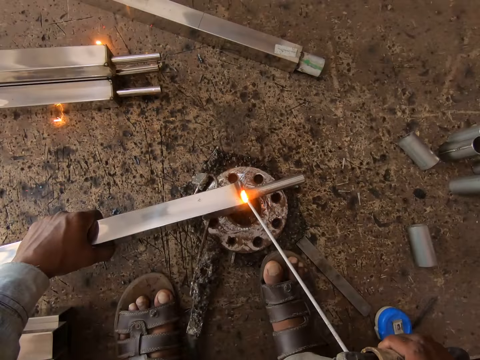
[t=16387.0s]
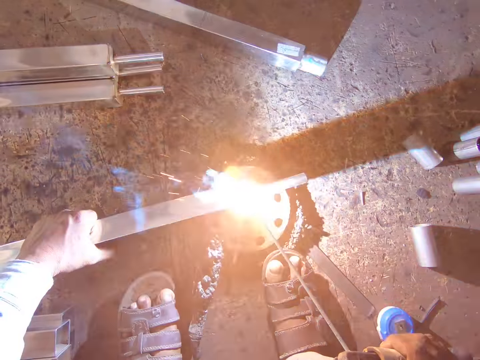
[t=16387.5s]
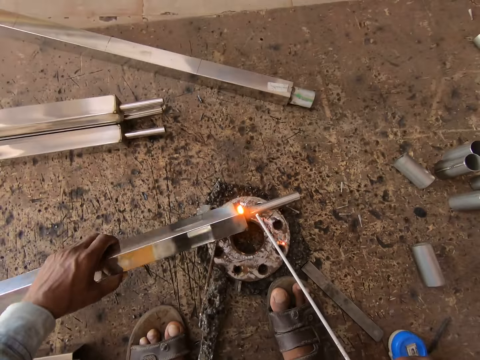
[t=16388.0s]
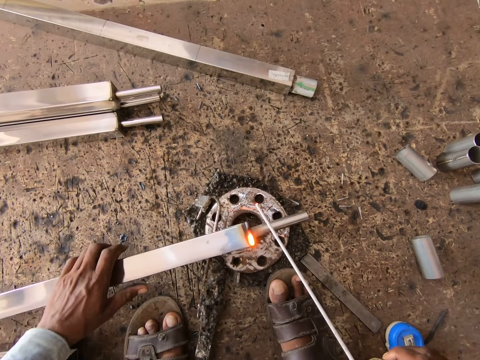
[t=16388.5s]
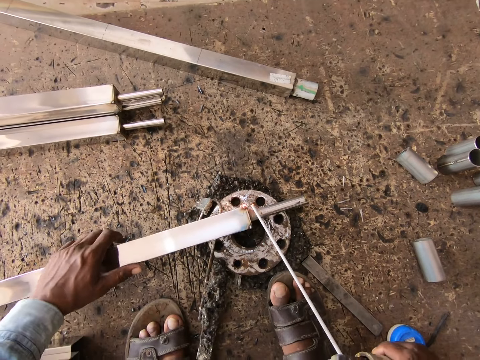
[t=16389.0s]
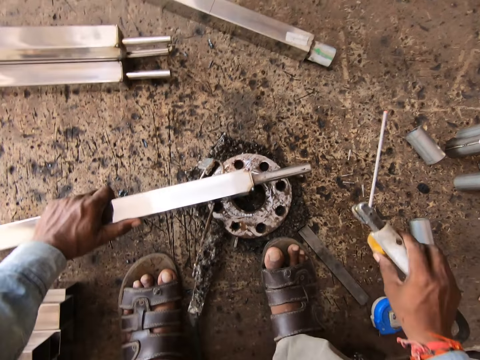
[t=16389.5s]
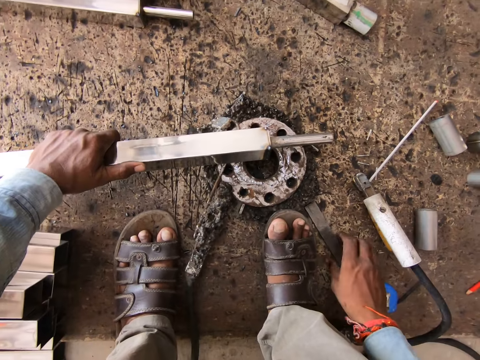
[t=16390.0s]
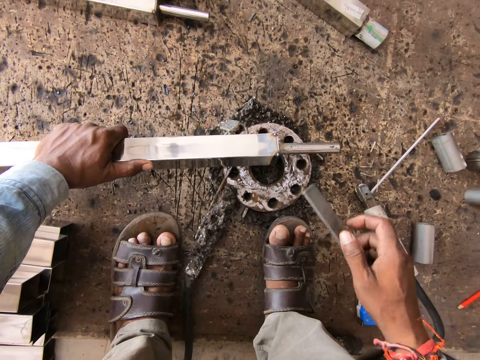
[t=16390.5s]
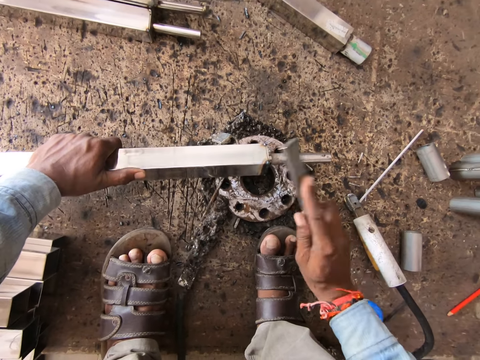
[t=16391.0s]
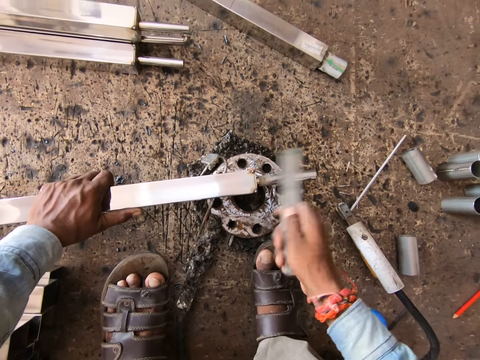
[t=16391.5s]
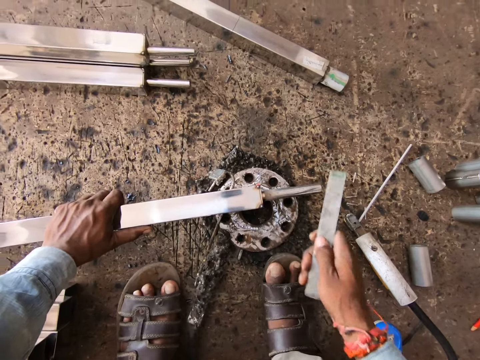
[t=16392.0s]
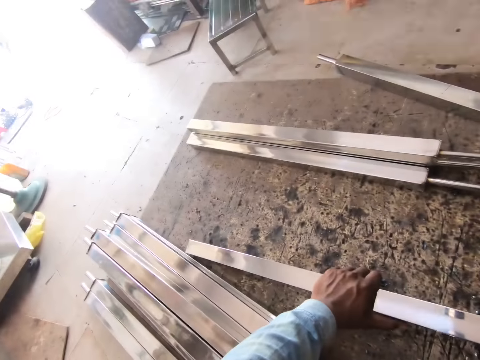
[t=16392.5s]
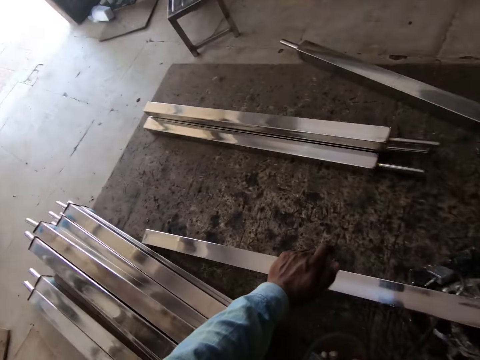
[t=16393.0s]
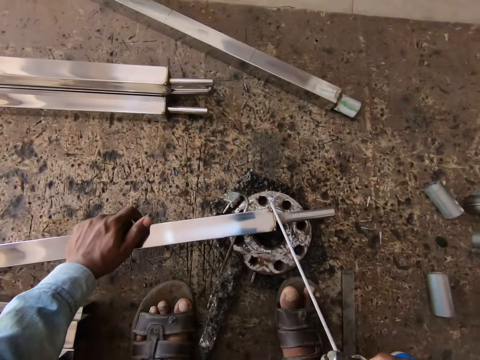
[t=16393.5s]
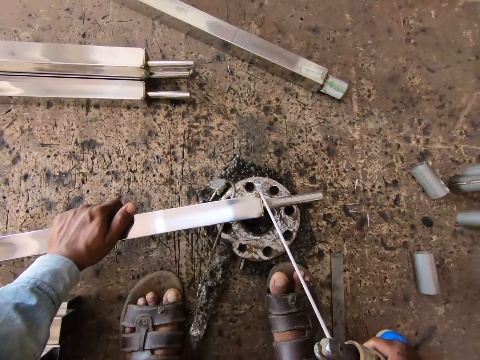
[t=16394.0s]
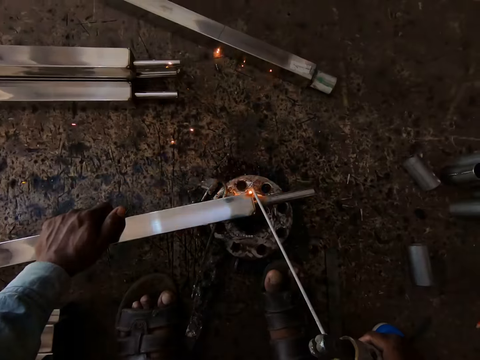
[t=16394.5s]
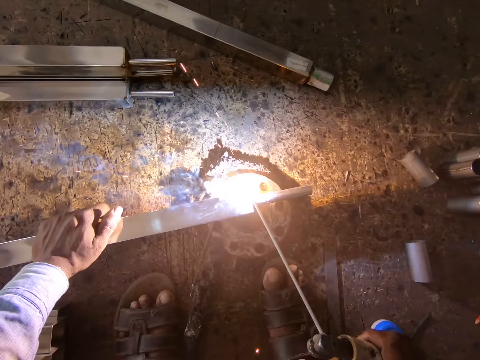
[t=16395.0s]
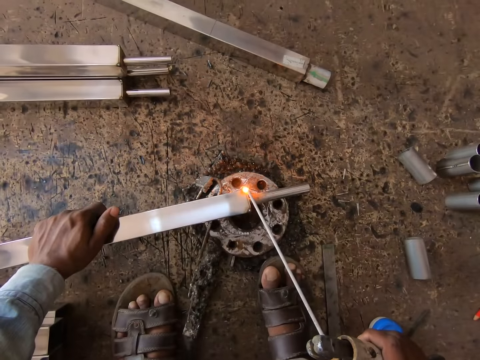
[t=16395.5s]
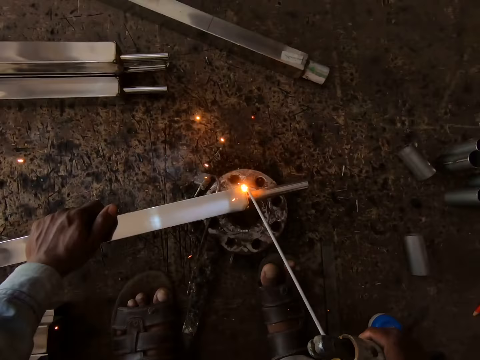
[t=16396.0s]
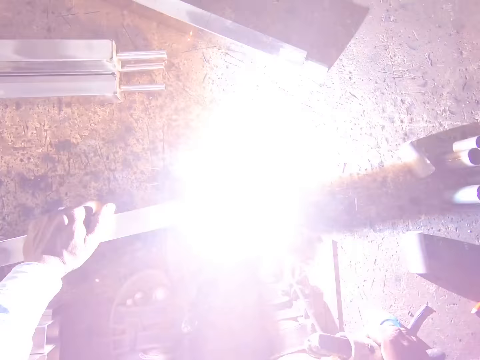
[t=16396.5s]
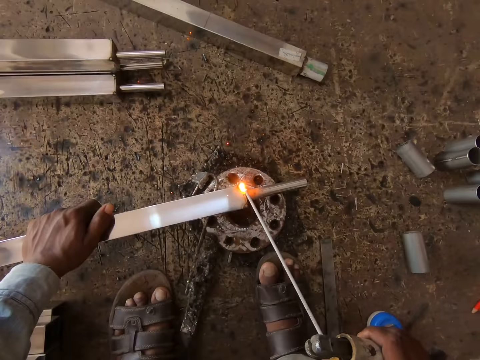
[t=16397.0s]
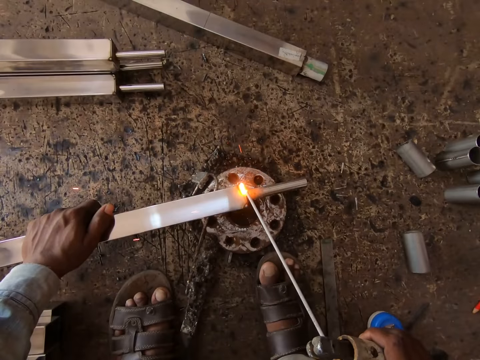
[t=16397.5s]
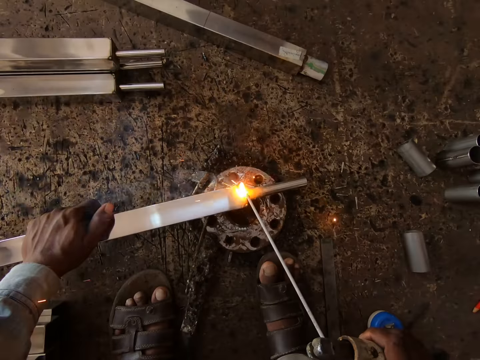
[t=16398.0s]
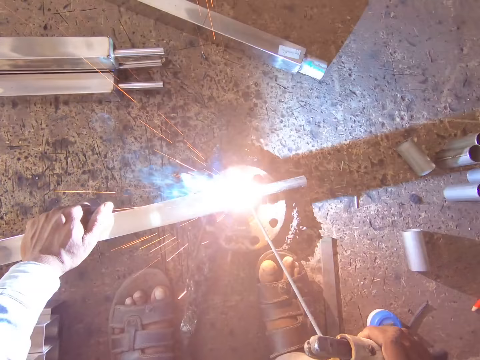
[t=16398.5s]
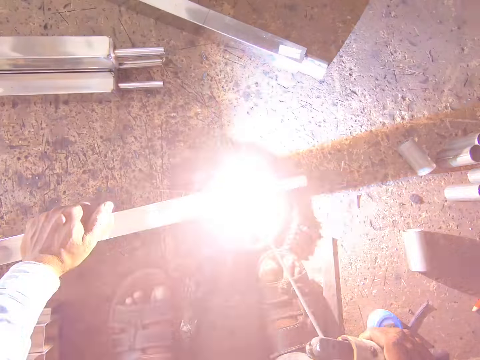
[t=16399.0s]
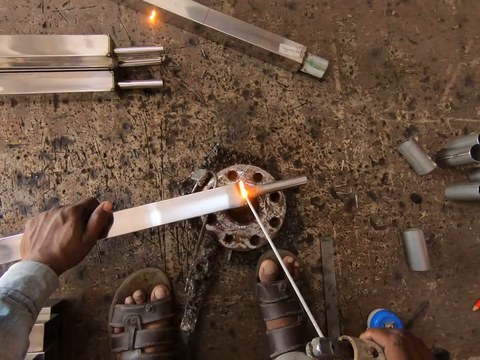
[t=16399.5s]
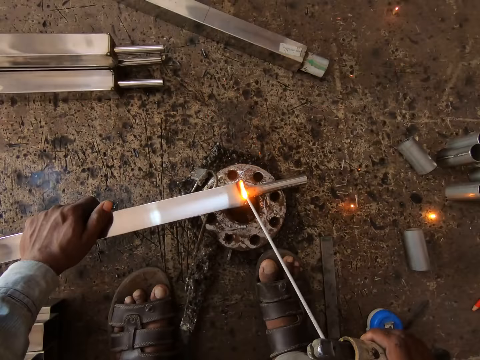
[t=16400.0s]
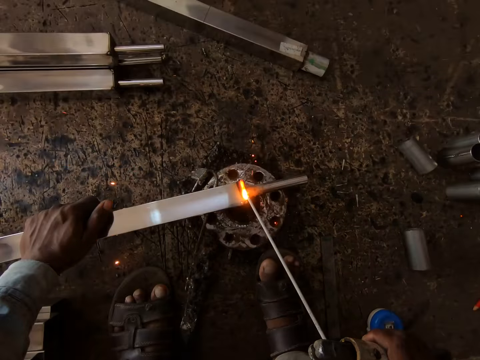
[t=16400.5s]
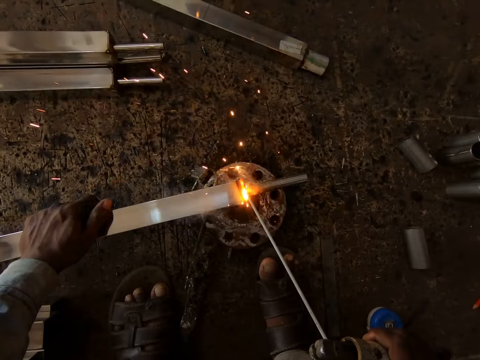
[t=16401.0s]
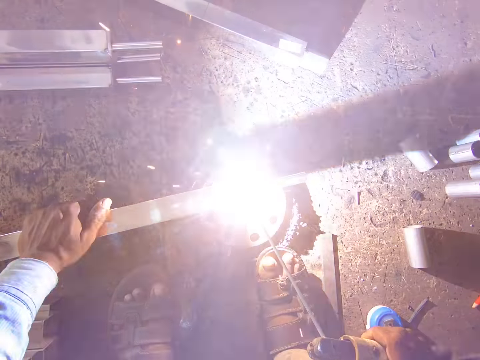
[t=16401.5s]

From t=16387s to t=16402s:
The camera wearer turns the stainless steel square tube on the piece of metal on the floor with his left hand. He drops the electrode holder of the welding machine on the floor with his right hand. He picks up the rod from the floor with his right hand. He hits the tip of the stainless steel square tube on the piece of metal on the floor with the rod in his right hand. He drops the rod on the floor with his right hand. He welds the tip of the stainless steel square tube on the piece of metal on the floor with the electrode holder in his right hand.

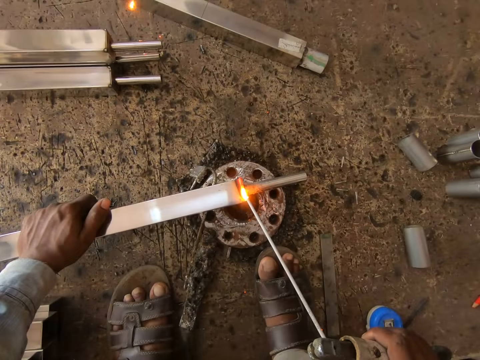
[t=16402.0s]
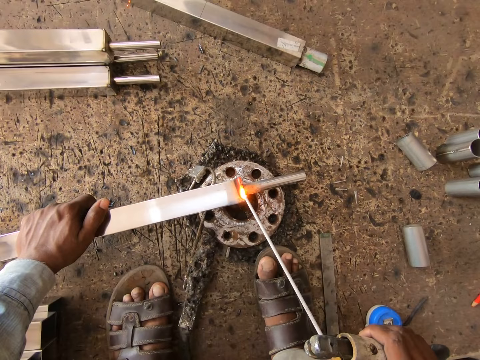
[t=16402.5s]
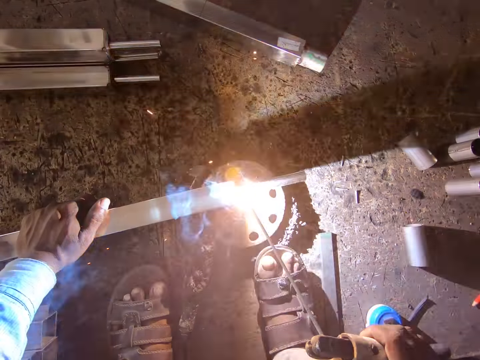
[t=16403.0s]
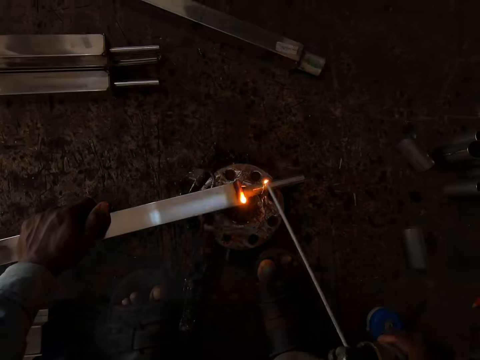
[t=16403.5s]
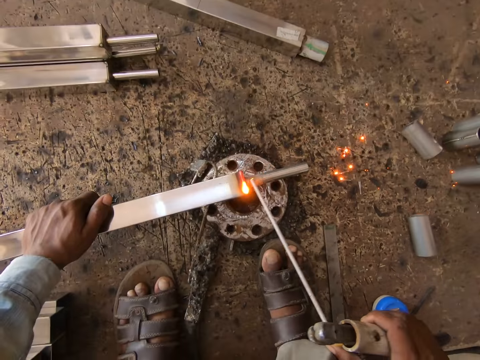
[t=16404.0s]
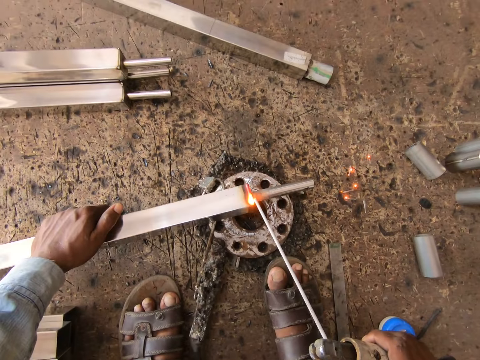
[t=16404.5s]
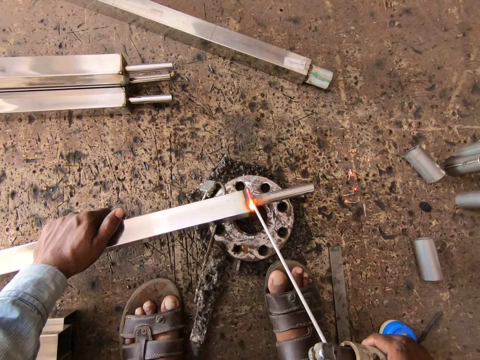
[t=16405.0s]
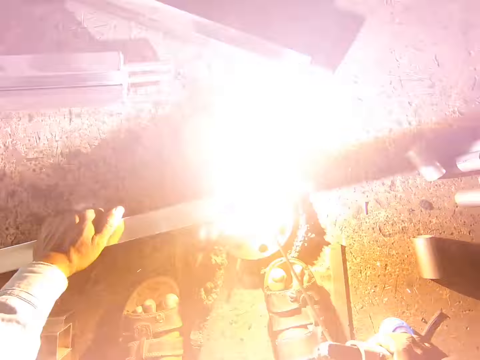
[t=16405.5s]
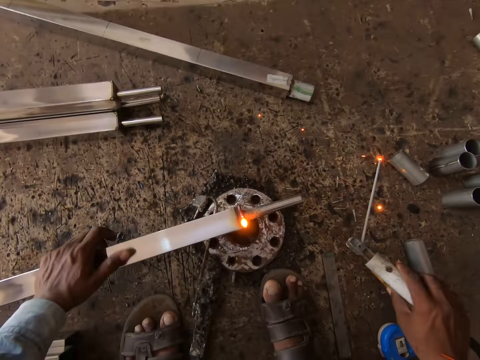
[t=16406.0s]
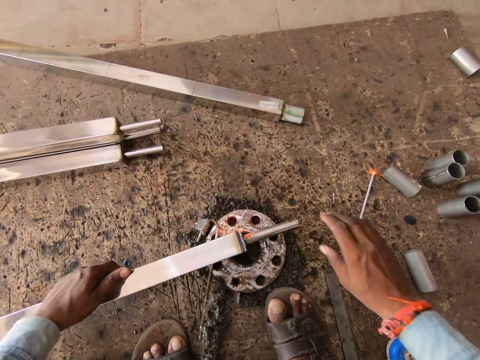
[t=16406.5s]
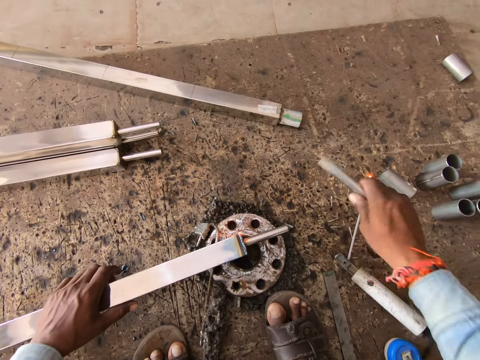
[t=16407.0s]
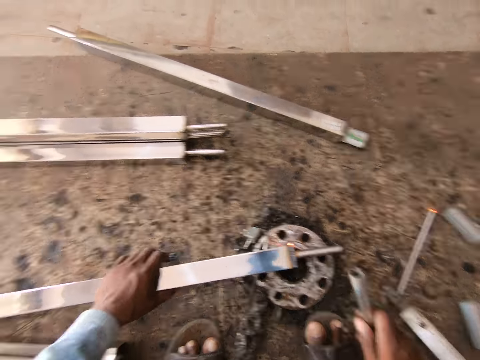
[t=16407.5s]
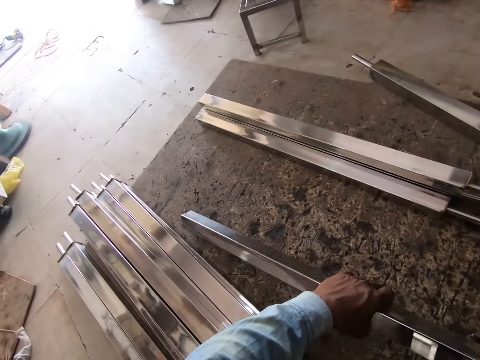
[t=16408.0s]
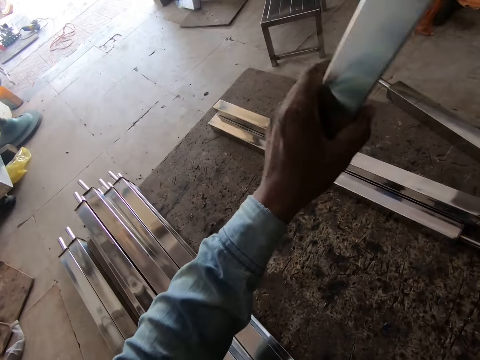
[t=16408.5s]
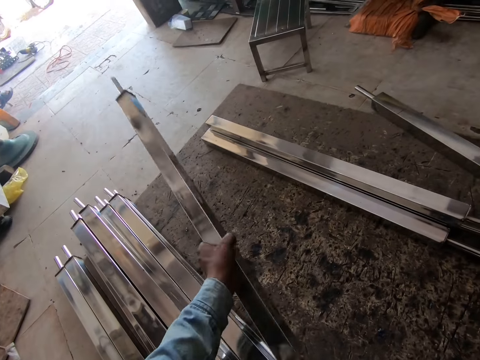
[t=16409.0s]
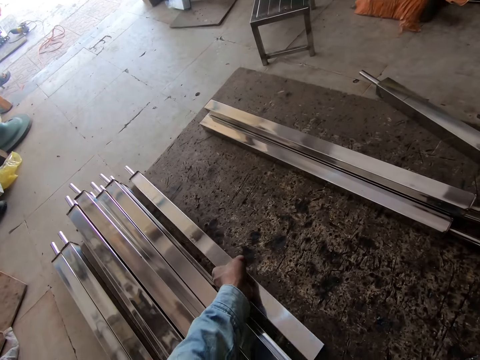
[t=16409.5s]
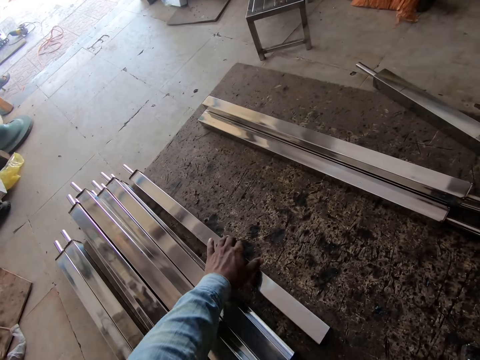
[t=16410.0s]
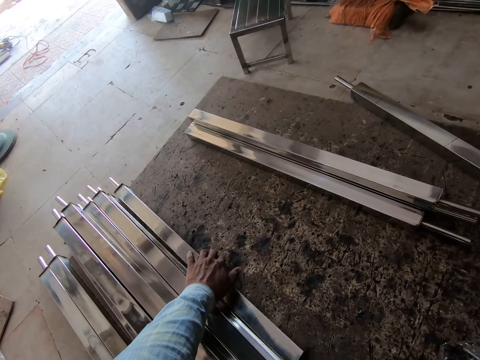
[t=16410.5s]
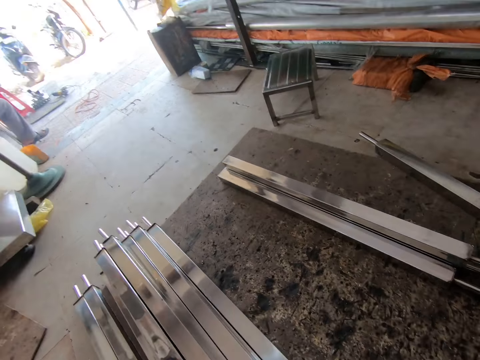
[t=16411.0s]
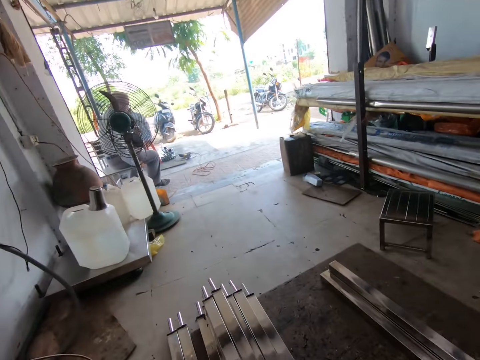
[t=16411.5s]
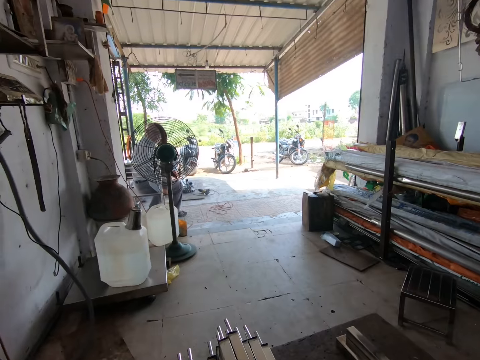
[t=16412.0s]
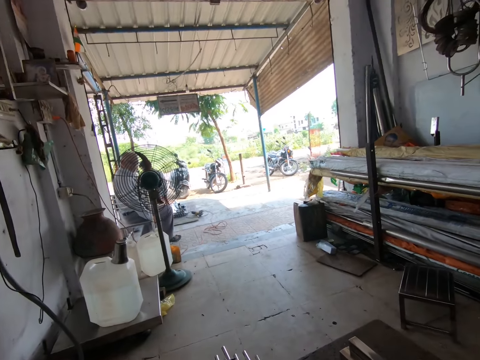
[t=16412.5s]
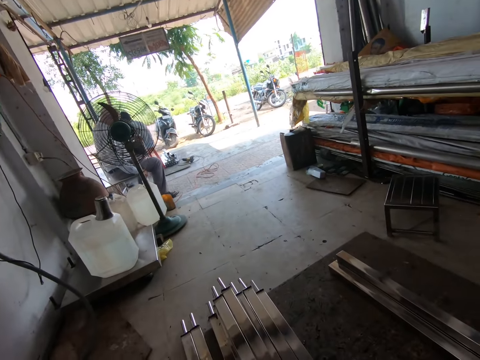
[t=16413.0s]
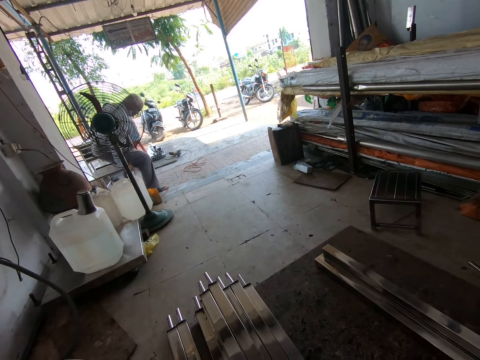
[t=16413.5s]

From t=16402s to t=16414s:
The camera wearer drops the electrode holder of the welding machine on the floor with his right hand. He turns the stainless steel square tube on the piece of metal on the floor with his left hand. He takes out the pipe from the tip of the stainless steel square tube on the piece of metal on the floor with his right hand. He hits the tip of the stainless steel square tube on the piece of metal on the floor with the pipe in his right hand. He picks up the stainless steel square tube from the piece of metal on the floor with his left hand. He places the stainless steel square tube on the floor beside a pile of stainless steel square tubes with his left hand. A man interacts with the camera wearer.
